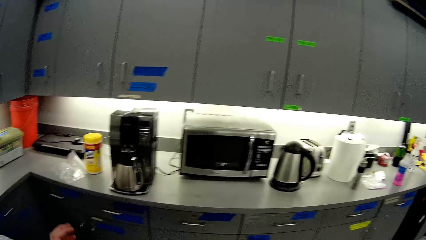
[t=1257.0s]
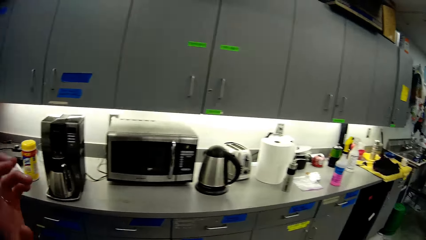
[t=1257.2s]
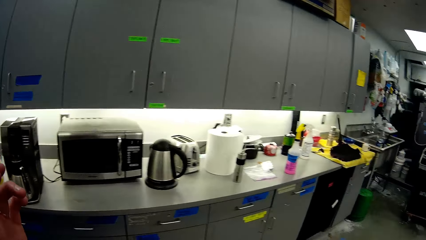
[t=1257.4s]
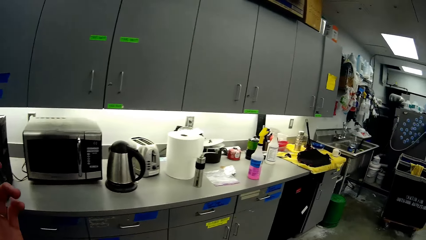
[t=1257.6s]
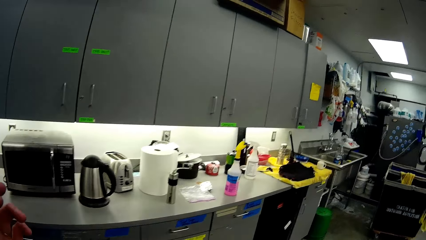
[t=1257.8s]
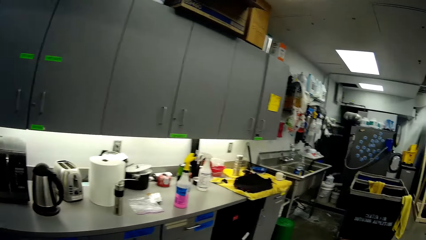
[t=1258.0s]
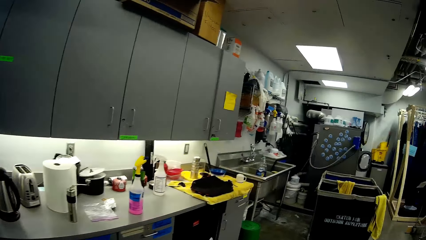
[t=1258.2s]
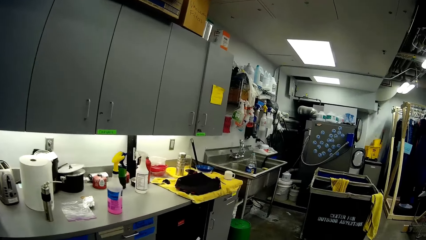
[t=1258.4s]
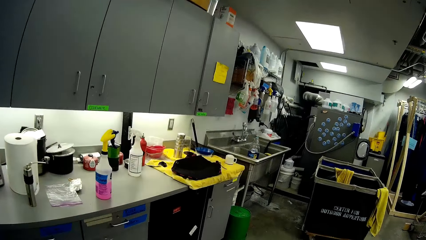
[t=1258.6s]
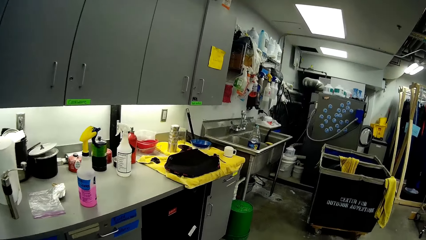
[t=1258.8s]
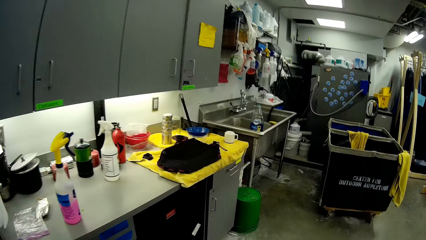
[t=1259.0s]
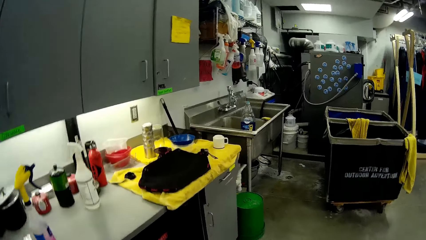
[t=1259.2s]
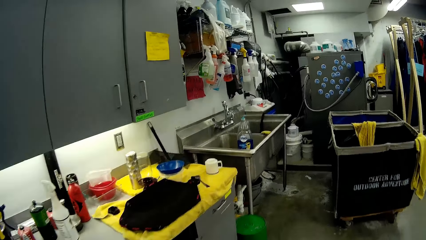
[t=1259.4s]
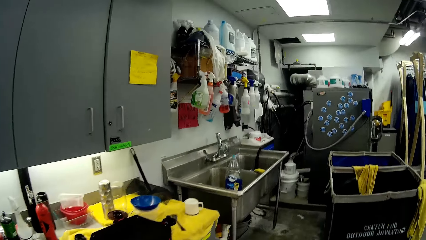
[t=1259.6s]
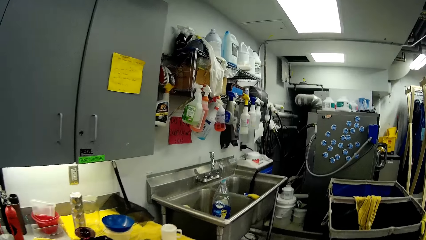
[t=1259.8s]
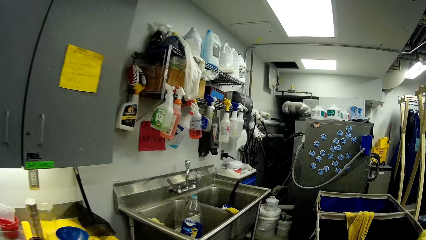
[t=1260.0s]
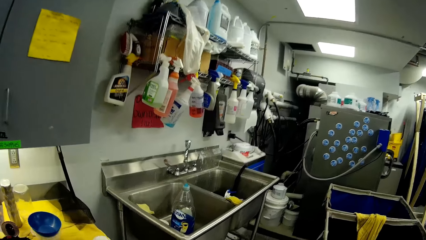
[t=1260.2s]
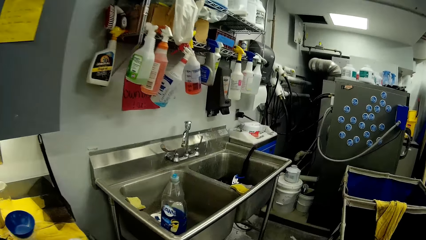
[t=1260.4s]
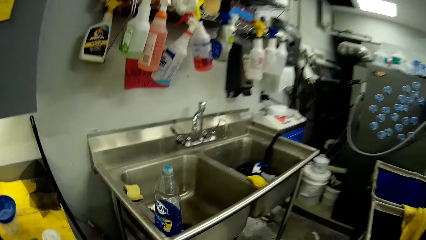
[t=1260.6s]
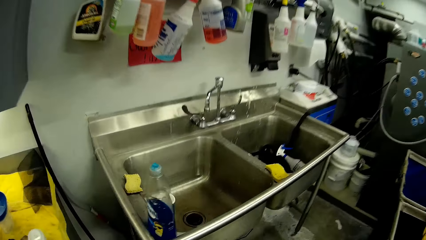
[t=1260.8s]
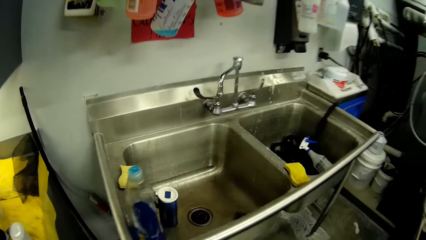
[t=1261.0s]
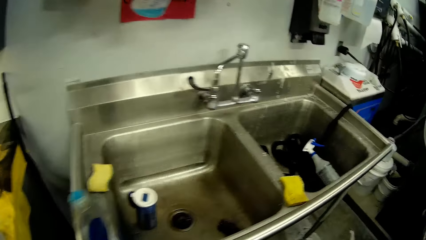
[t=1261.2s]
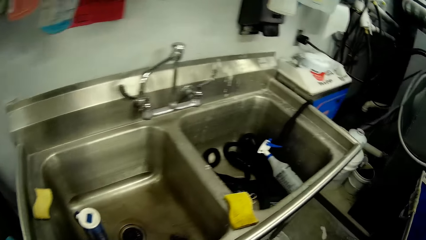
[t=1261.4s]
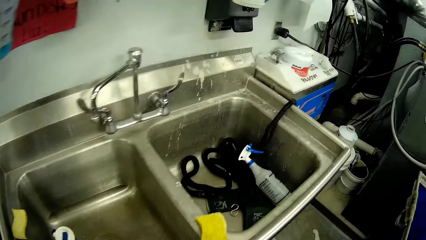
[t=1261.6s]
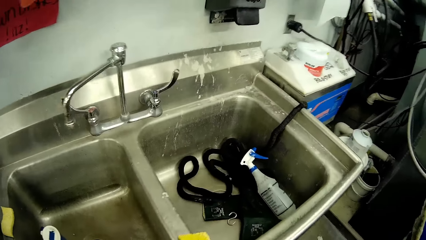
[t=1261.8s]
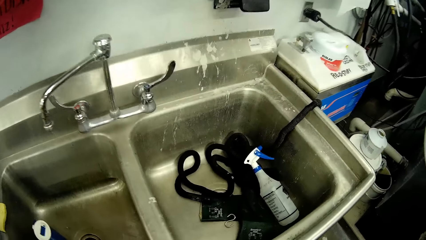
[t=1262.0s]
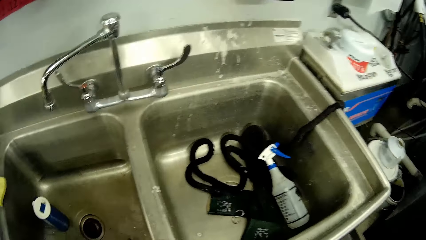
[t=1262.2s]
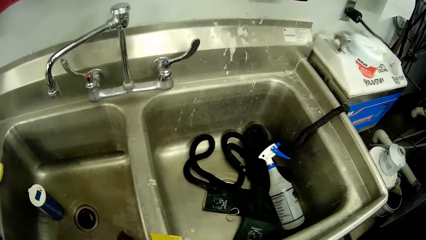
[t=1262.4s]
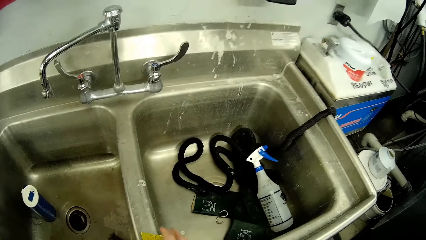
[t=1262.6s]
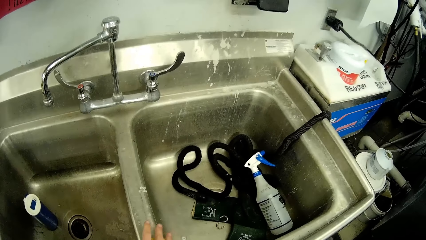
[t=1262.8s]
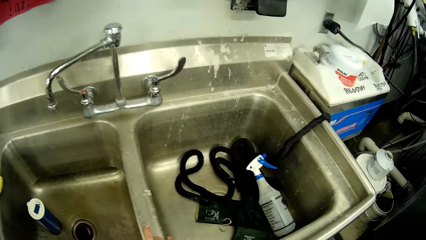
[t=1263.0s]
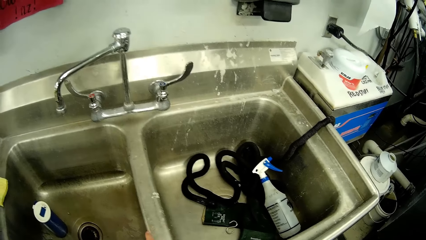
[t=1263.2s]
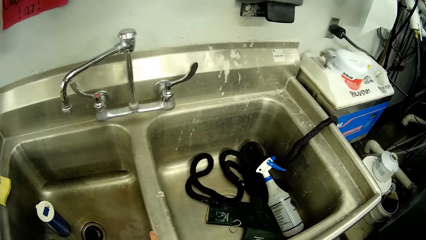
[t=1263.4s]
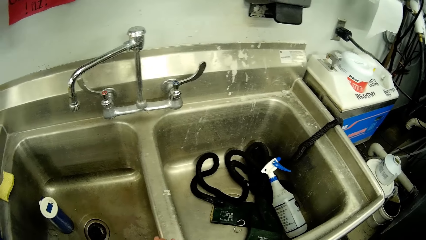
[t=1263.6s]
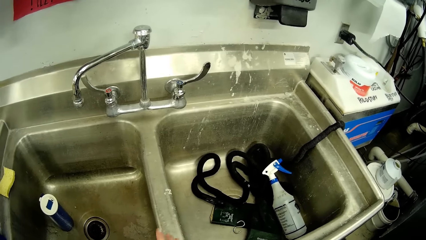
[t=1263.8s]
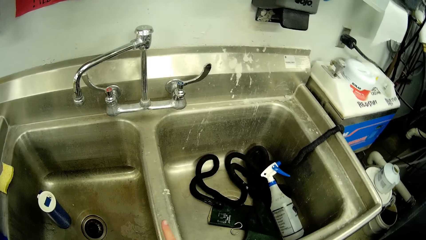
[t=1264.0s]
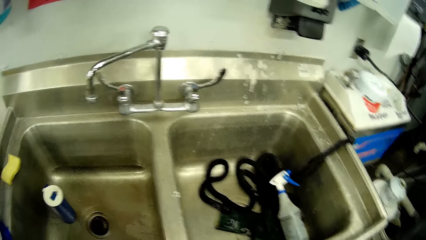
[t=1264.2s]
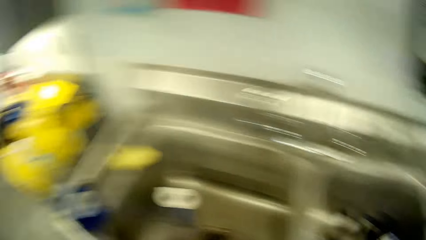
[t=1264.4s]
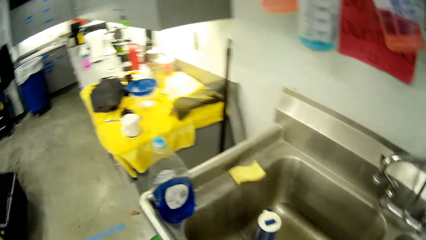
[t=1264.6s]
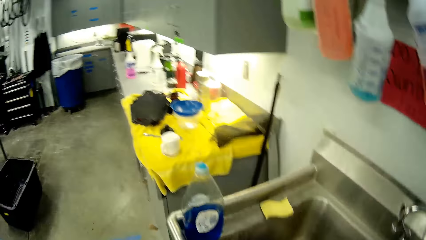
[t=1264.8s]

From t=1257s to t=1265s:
The camera wearer throws something in the bin. They hold their face. They walk to the sink. They pick a cleaning sponge.

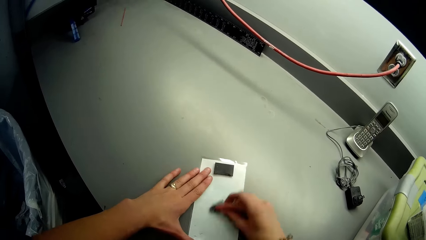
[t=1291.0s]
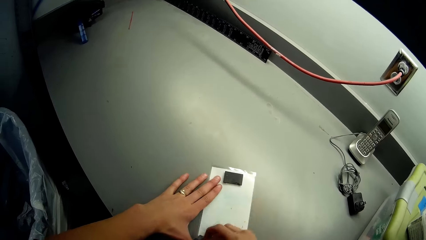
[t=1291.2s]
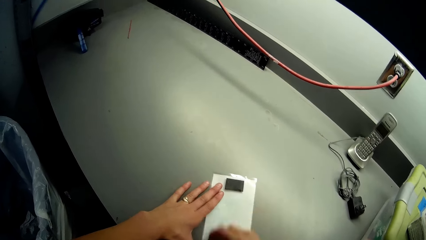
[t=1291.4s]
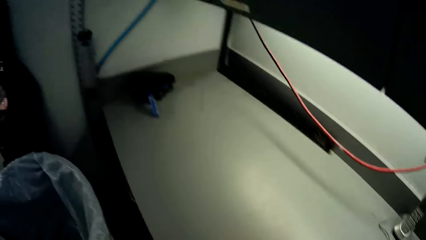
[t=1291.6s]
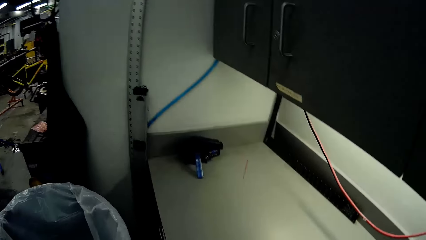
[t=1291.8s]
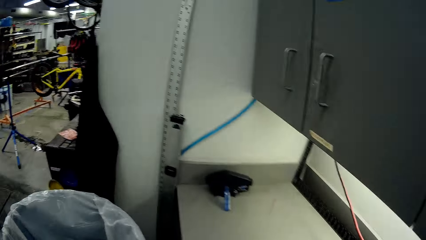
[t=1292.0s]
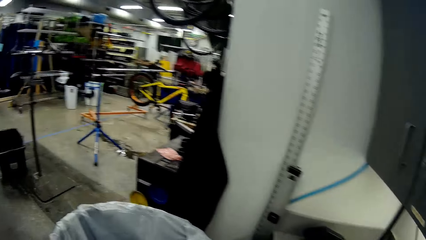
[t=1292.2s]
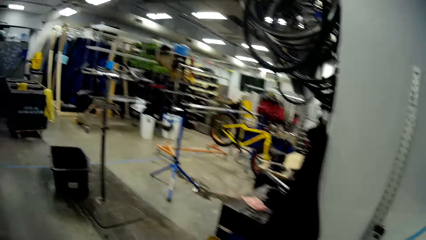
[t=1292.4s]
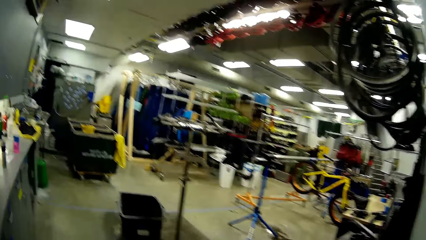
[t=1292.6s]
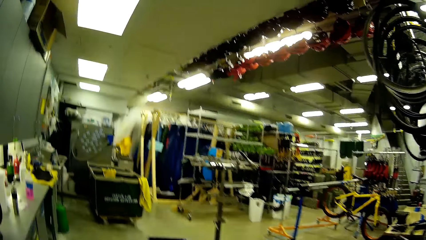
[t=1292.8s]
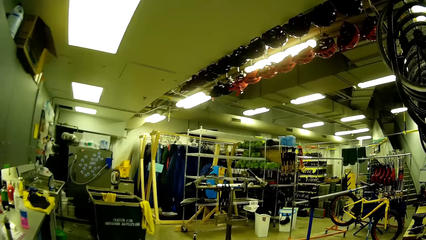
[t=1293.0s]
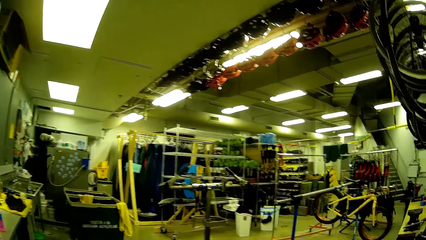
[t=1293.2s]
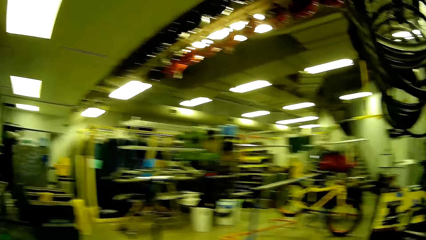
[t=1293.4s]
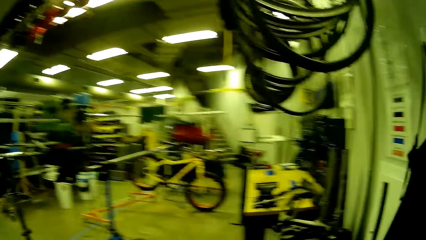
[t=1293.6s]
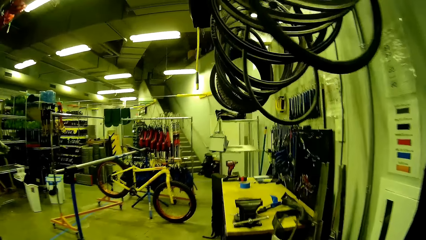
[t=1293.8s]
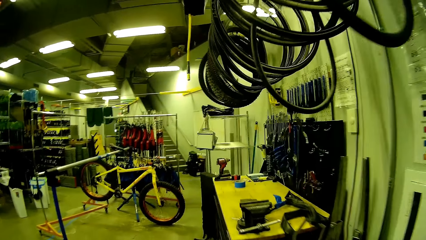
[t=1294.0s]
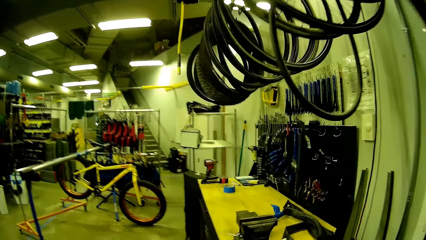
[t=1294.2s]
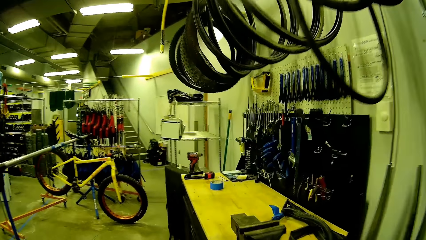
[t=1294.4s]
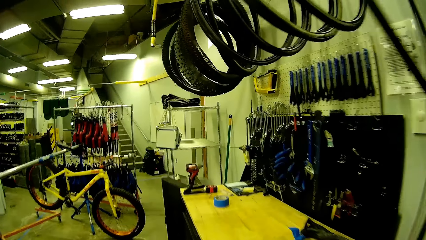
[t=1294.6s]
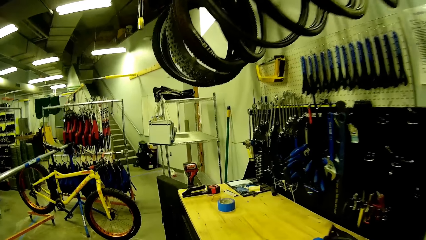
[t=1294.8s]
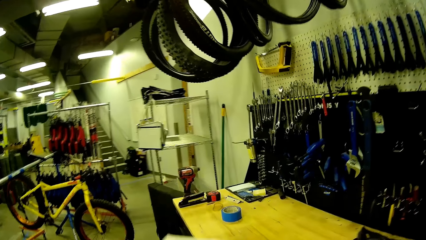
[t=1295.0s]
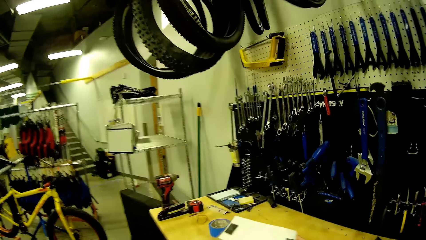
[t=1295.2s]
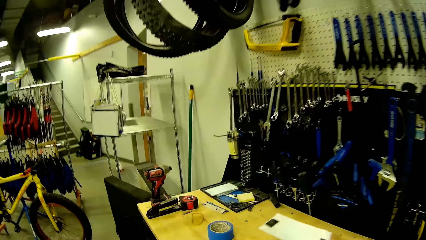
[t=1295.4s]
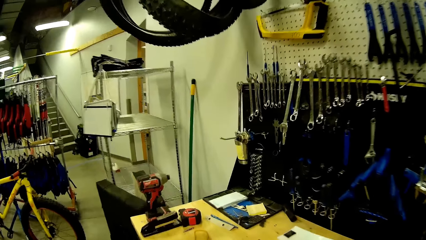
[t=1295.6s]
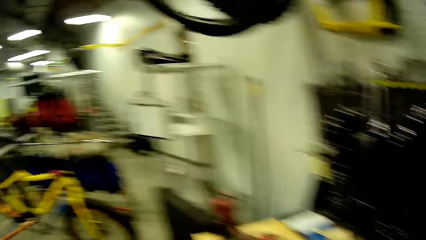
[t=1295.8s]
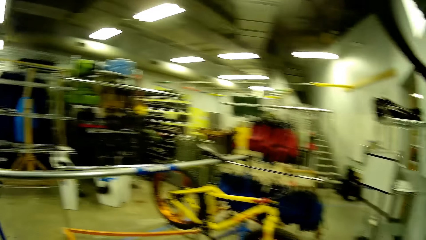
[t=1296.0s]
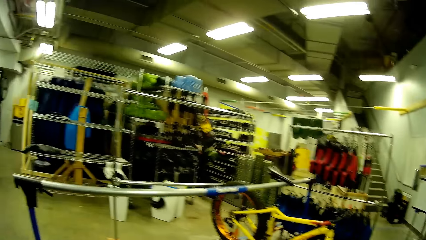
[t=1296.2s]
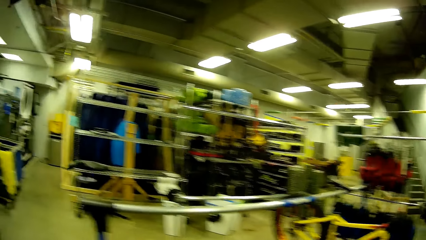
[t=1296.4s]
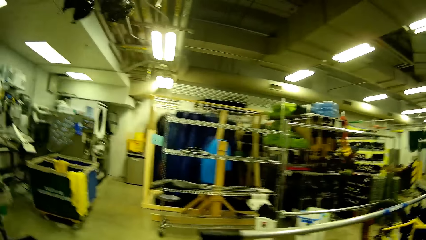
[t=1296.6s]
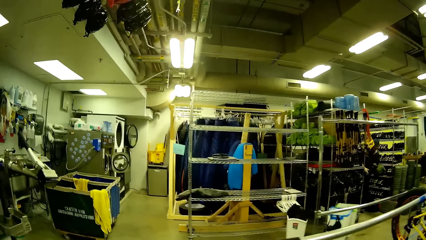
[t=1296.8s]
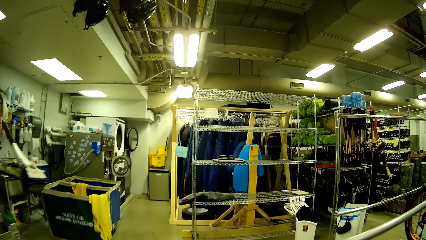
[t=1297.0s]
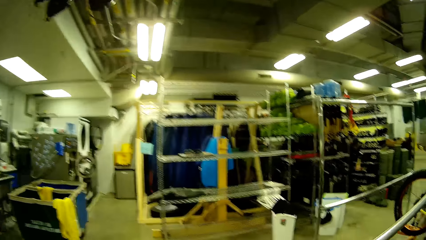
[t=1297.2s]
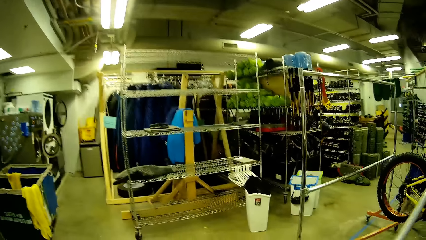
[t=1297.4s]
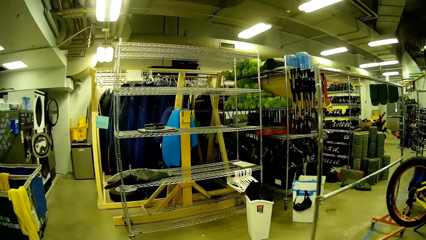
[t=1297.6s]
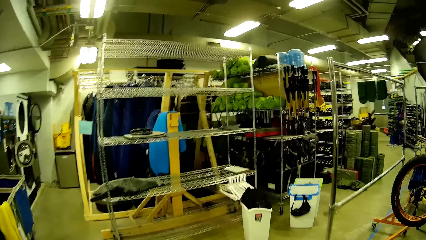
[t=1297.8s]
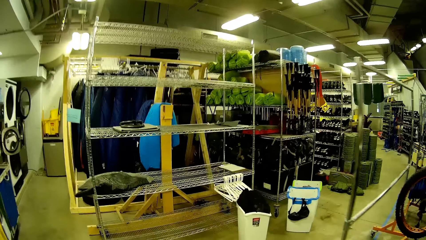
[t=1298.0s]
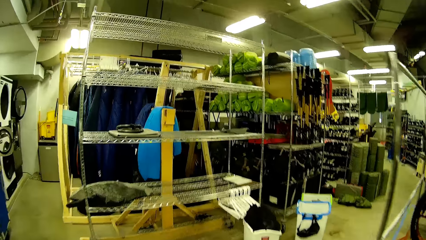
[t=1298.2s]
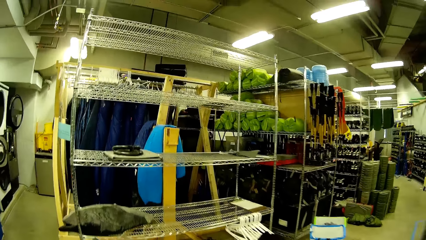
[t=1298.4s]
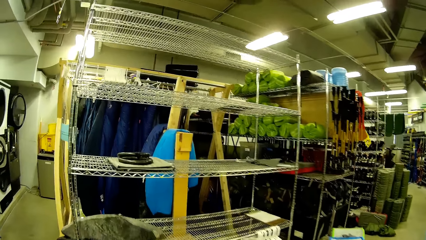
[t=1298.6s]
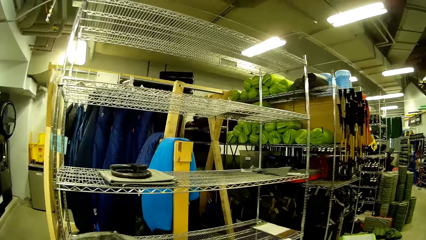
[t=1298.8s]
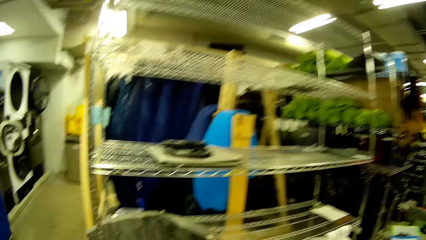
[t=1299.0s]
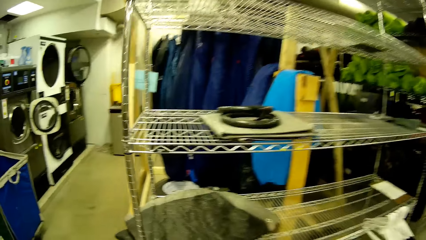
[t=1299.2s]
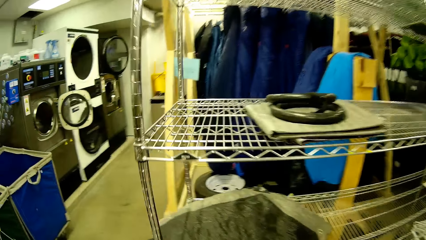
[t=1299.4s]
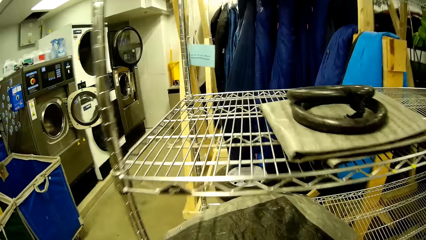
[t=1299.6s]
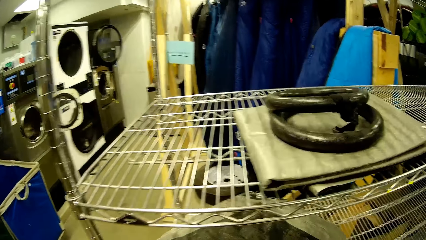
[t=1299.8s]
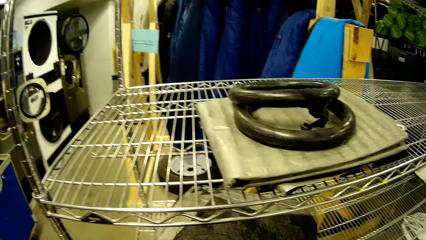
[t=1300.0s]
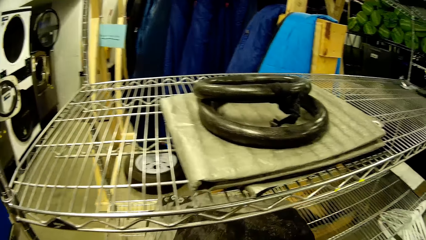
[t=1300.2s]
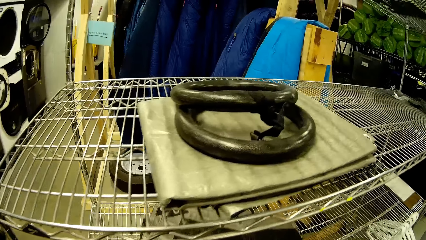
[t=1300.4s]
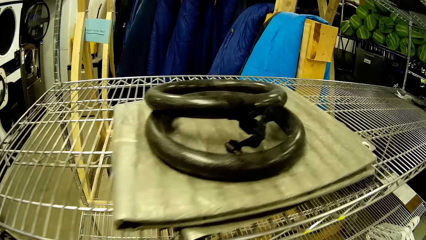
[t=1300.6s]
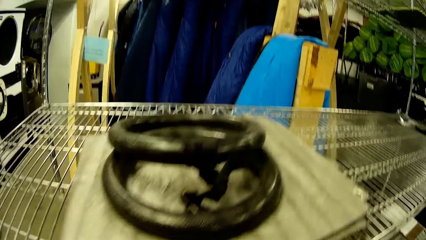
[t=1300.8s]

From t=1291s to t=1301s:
The camera wearer walks in the store. They place a piece of paper on the table. They walk to the shelves.
